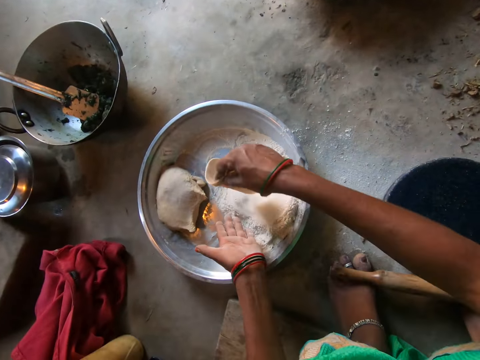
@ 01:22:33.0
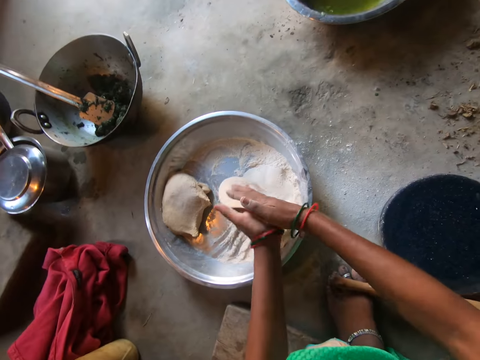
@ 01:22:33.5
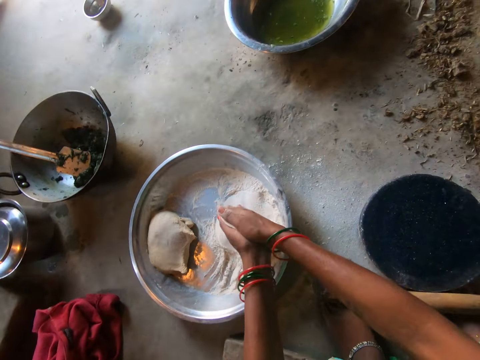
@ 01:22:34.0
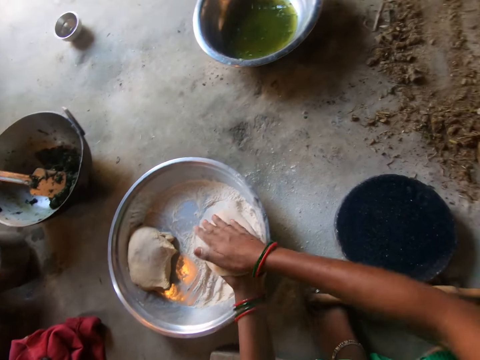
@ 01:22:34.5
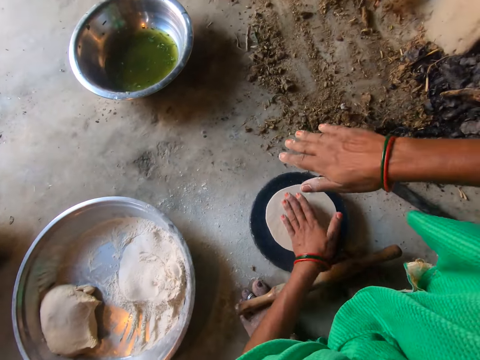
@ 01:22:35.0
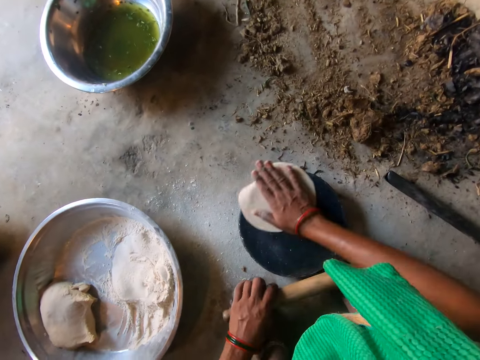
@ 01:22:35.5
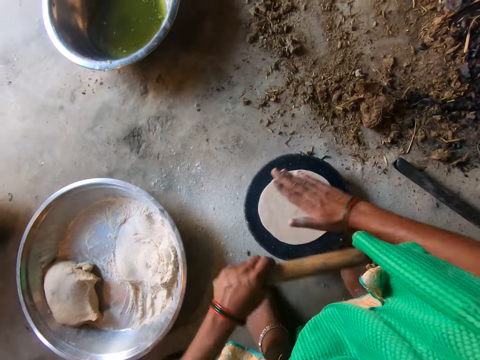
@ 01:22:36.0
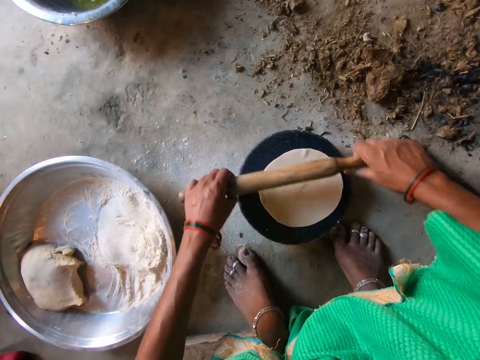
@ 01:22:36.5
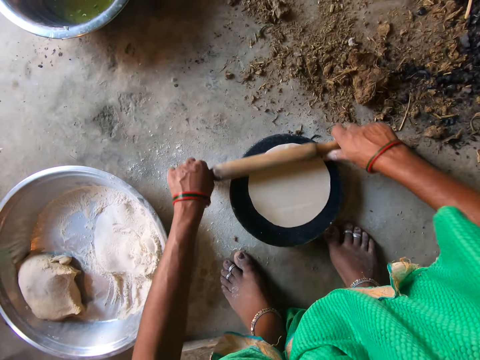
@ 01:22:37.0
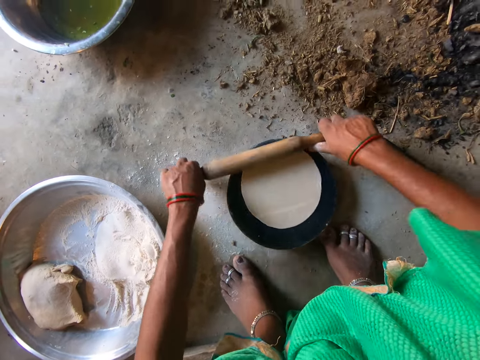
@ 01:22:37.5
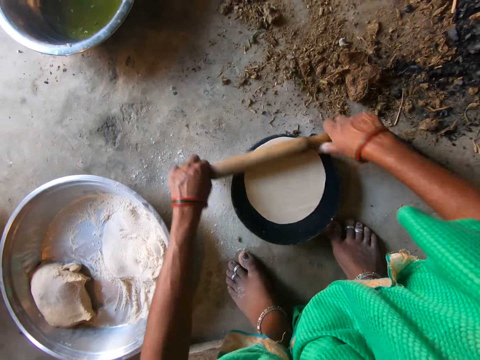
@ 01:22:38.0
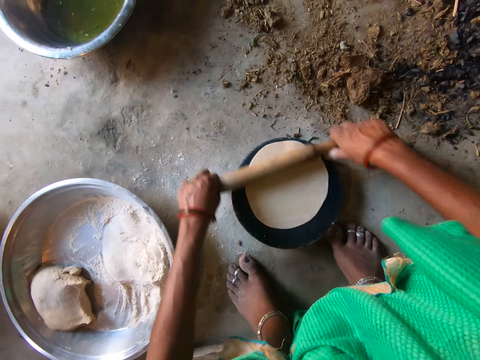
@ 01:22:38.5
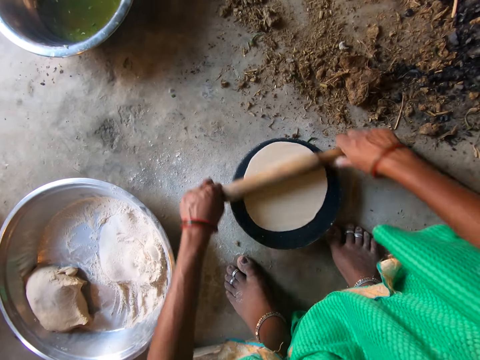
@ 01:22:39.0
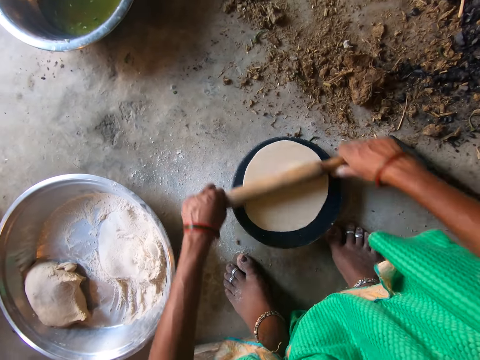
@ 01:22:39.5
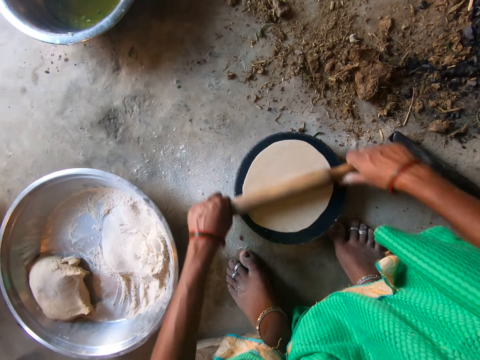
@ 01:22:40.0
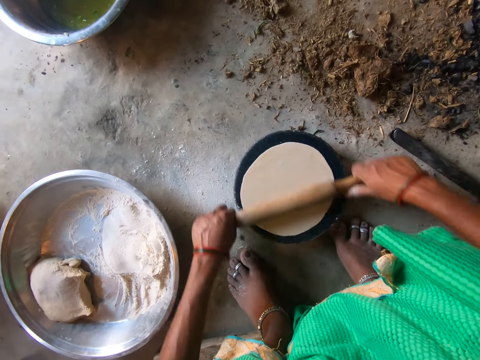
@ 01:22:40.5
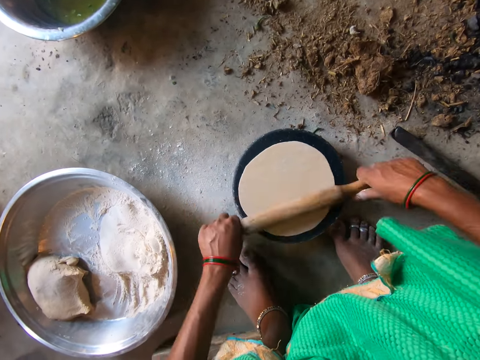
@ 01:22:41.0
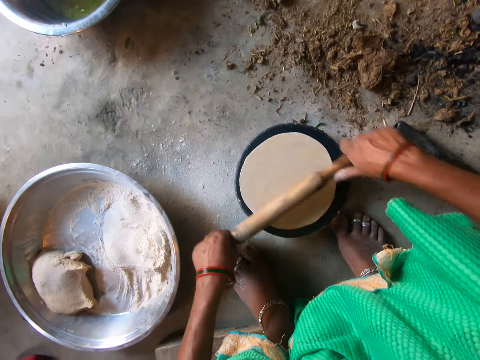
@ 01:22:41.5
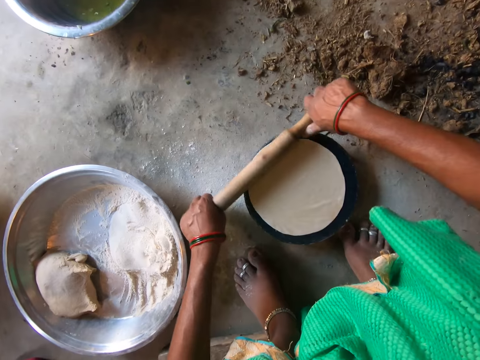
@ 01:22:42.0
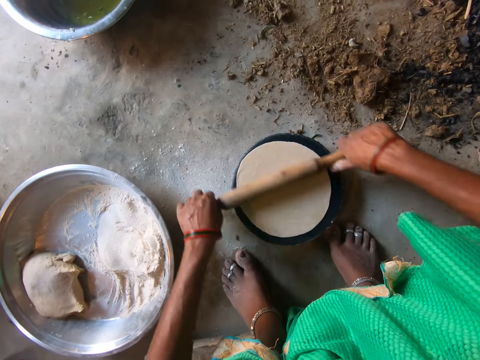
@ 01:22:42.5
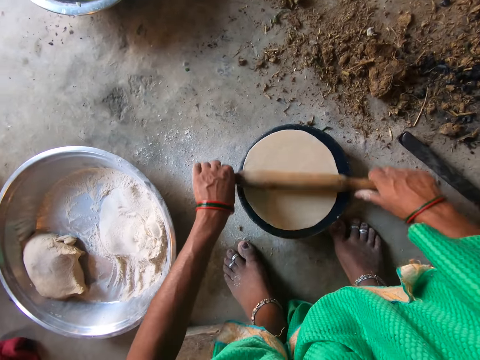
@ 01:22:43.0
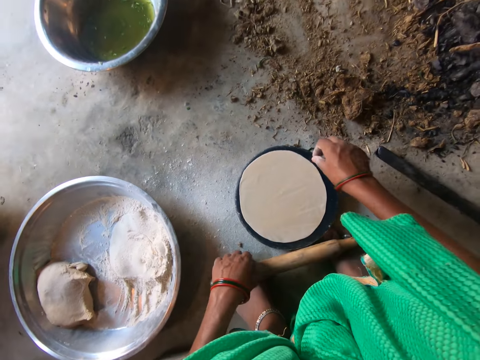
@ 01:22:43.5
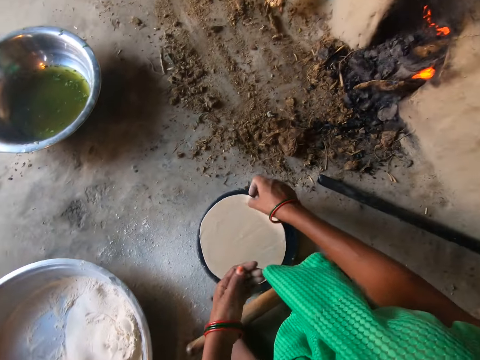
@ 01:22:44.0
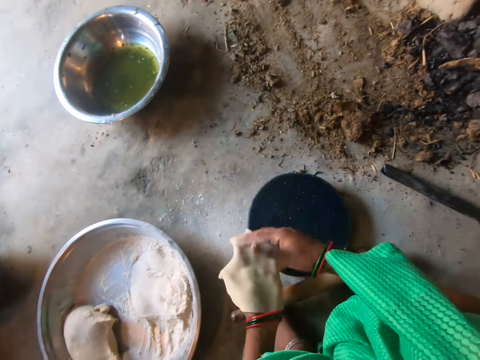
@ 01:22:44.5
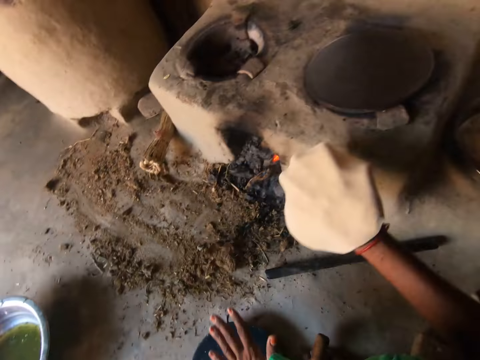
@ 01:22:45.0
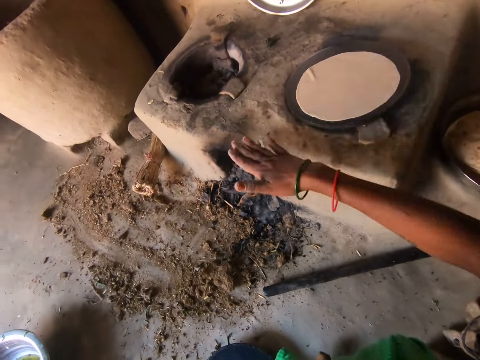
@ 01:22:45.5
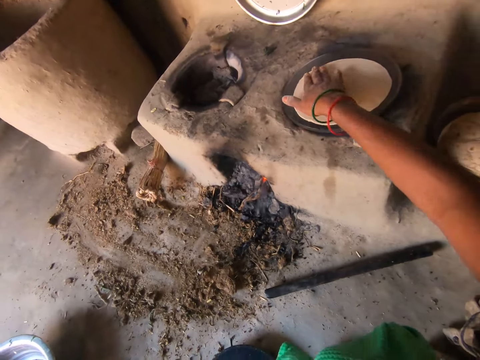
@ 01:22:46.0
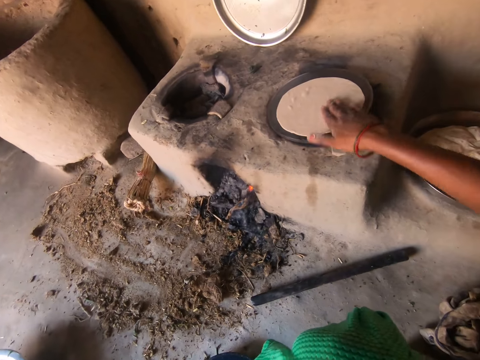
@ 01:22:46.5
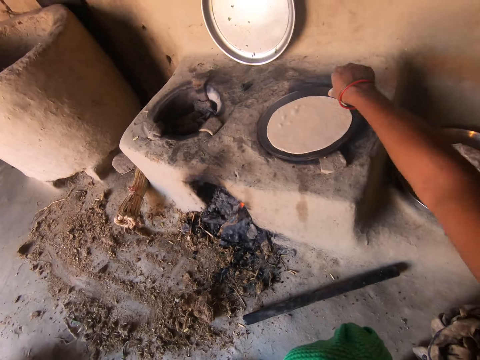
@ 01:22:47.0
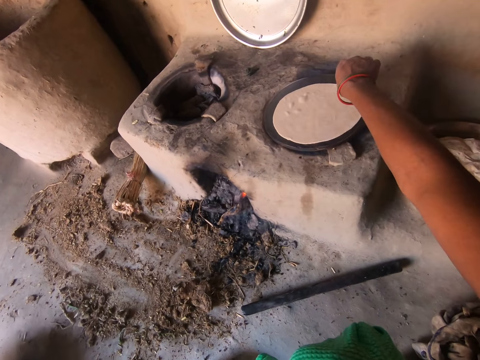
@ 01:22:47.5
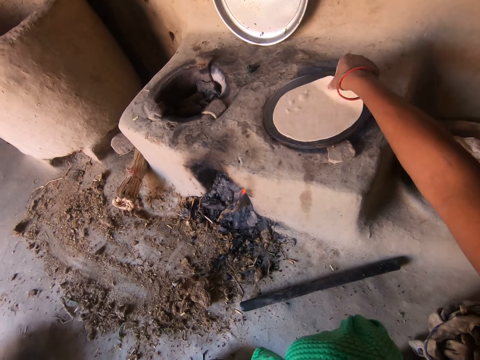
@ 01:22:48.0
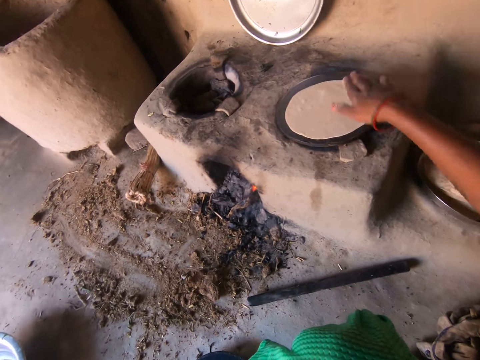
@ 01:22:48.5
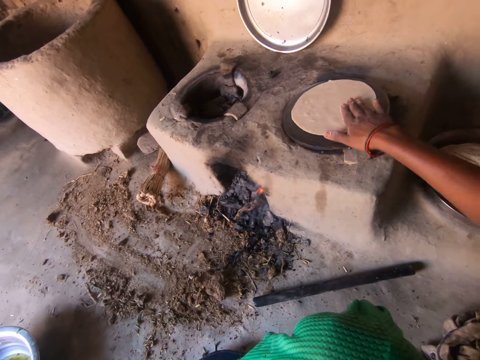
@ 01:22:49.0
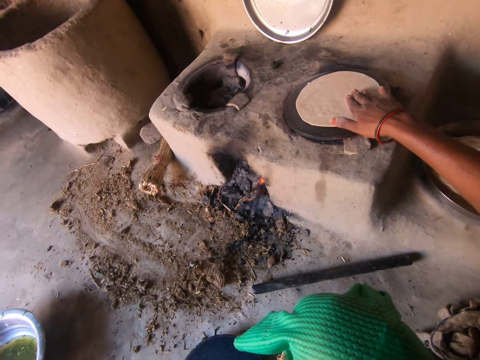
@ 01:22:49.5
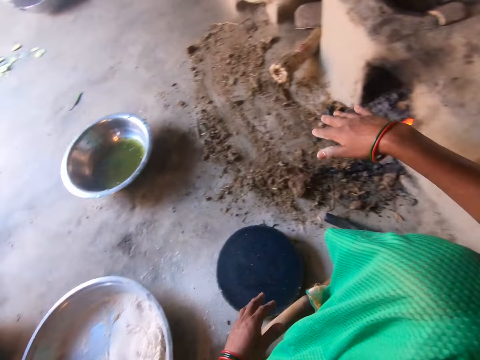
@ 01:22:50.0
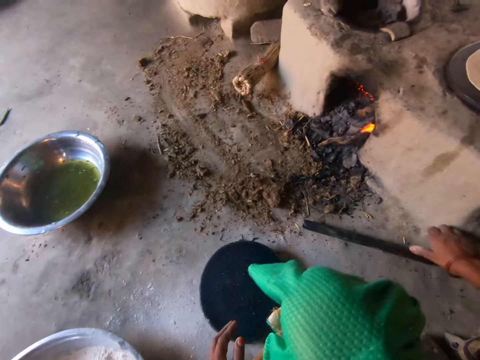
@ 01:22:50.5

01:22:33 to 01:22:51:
The camera wearer puts the dough on the flour. She kneads the dough with both hands. She drops the dough on the pan with her left hand. She rotates the dough on the pan with her right hand. She rolls the dough on the pan with the rolling pin. She picks up the dough from the pan with her right hand. She transfers the dough to her left hand. She transfers the dough to her right hand. She drops the dough on the hot plate with her right hand. She adjusts the dough on the hot plate.

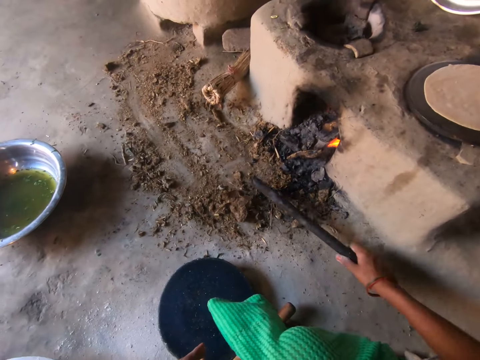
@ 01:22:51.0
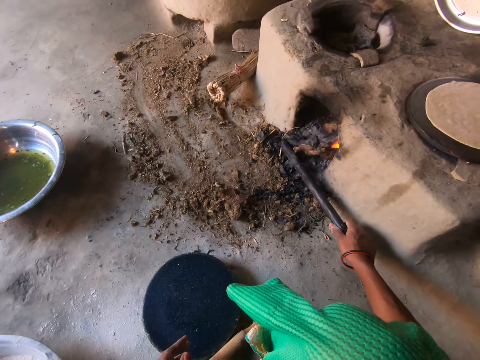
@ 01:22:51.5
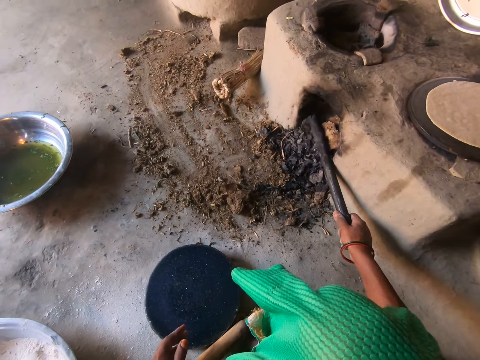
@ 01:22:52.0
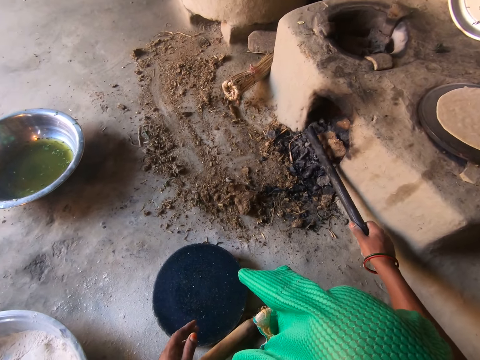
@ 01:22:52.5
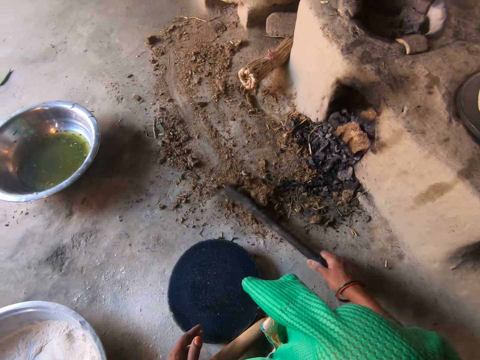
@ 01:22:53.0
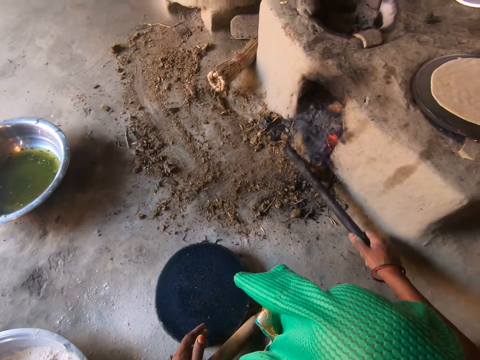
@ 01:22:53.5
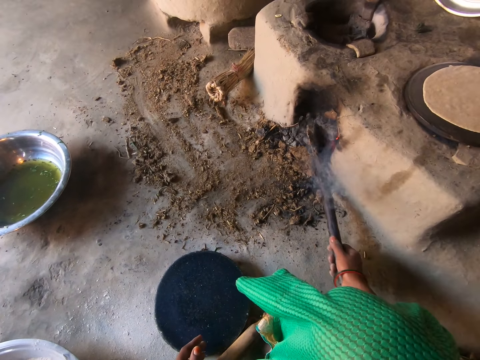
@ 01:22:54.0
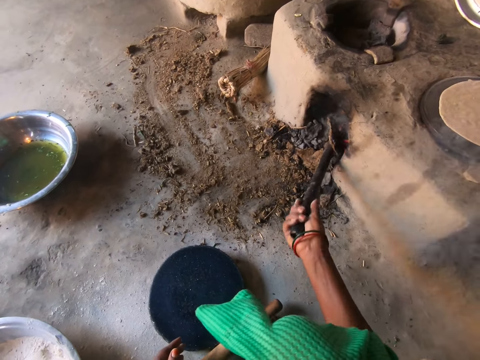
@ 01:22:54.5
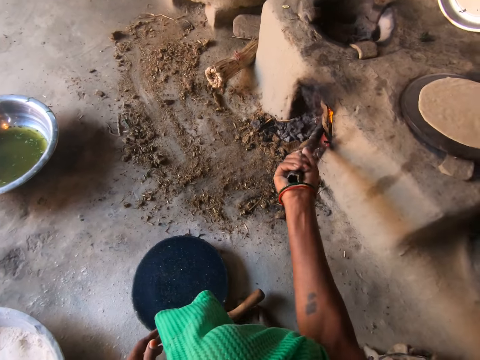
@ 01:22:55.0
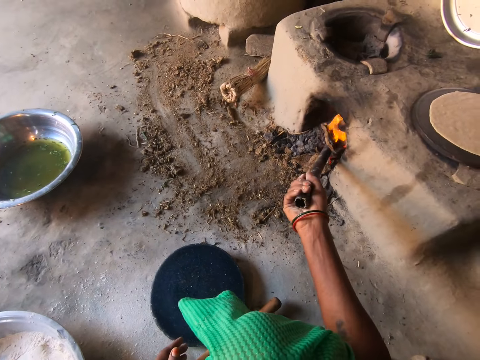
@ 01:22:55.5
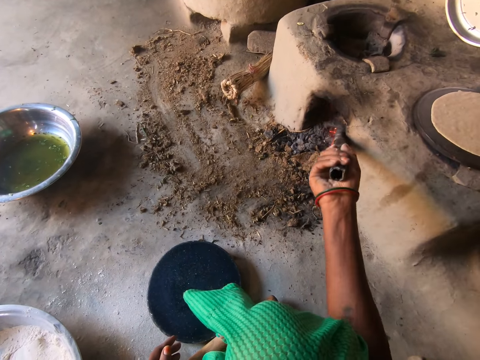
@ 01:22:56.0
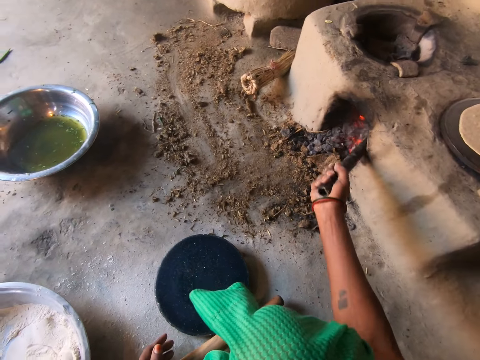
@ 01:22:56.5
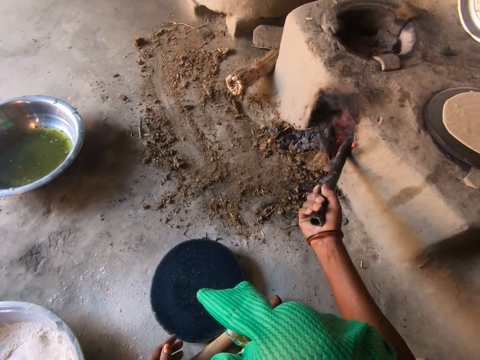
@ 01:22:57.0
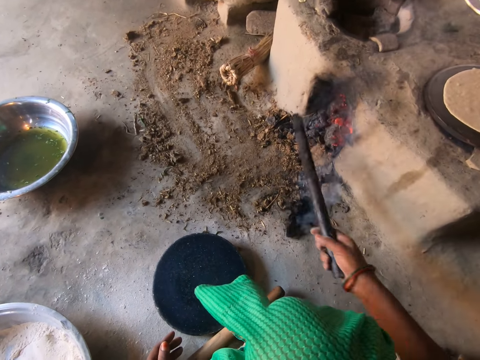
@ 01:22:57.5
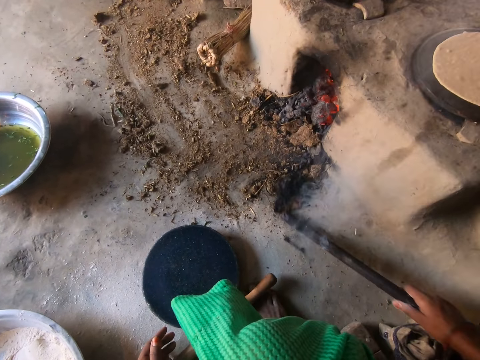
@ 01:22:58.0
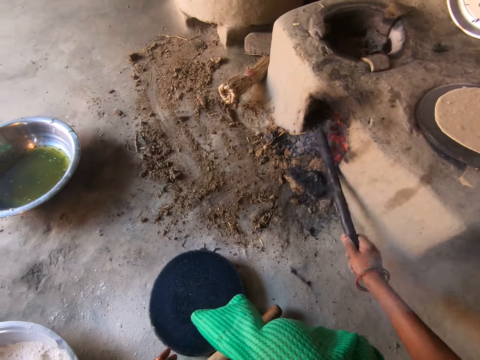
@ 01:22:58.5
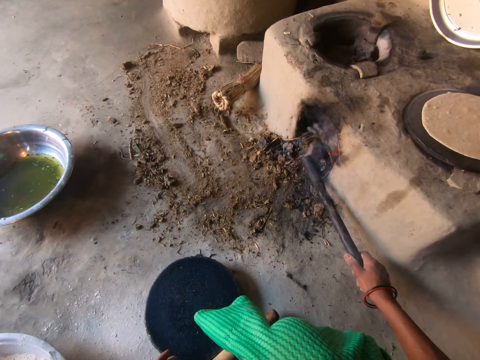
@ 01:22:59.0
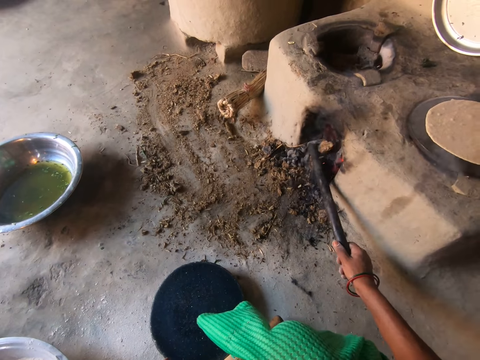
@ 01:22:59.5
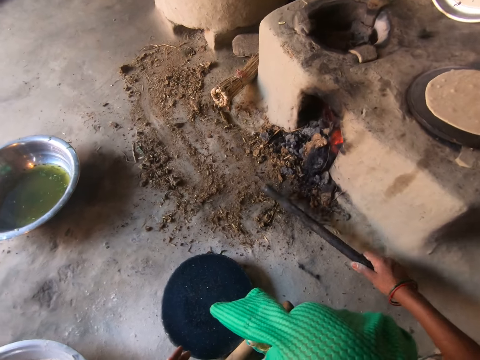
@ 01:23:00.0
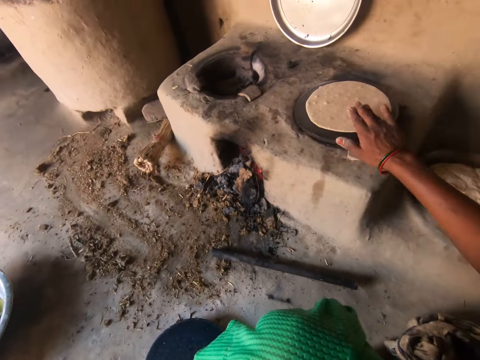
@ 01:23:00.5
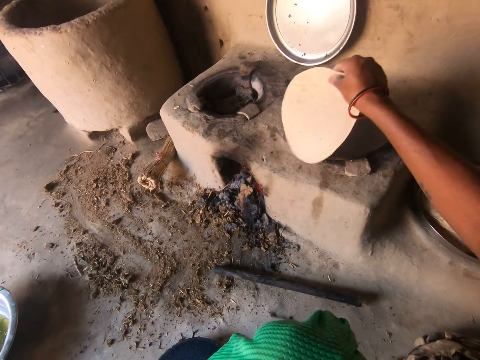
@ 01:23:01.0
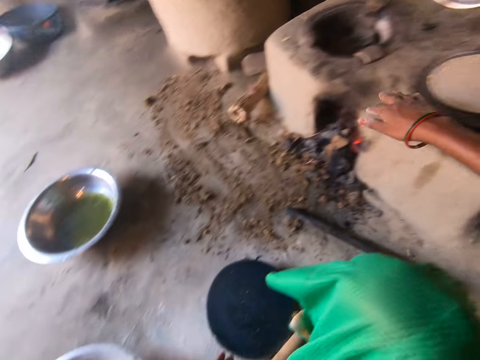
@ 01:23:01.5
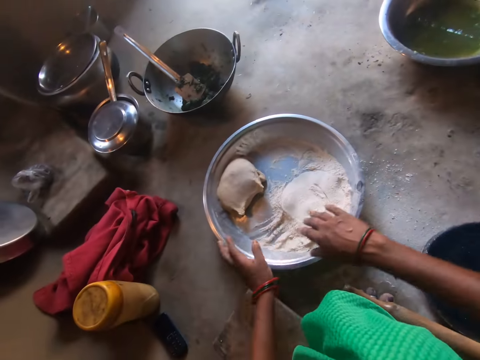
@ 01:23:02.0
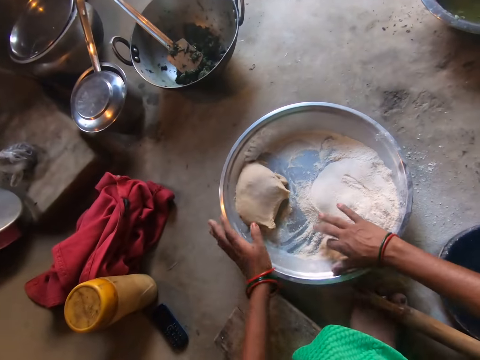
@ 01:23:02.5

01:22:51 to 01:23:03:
The camera wearer picks up the rod from the floor with her right hand. She pushes firewood inside the stove. She adjusts the fire with the rod. She drops the rod on the floor with her right hand. She turns over the dough on the hot plate with her right hand. She grabs the basin on the floor with both hands.
